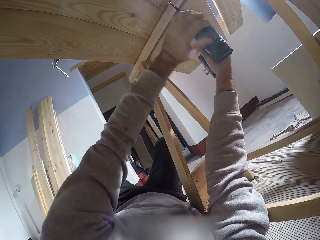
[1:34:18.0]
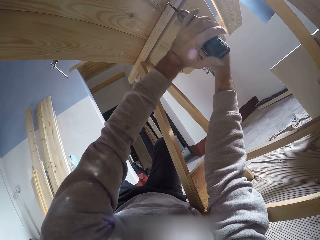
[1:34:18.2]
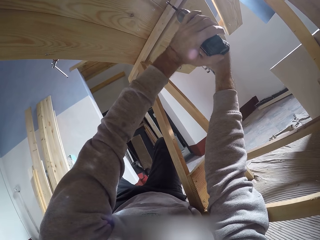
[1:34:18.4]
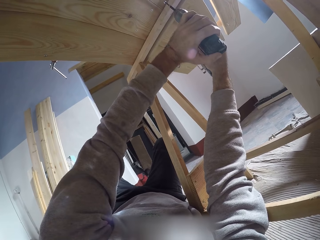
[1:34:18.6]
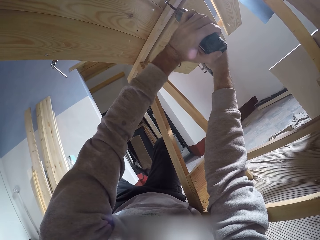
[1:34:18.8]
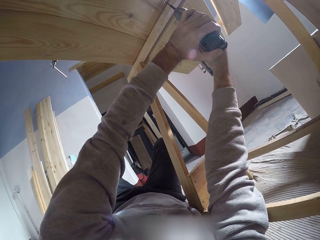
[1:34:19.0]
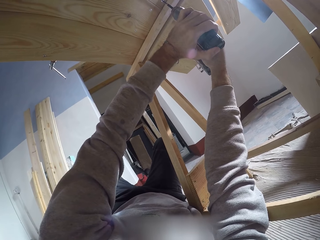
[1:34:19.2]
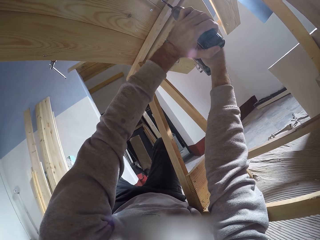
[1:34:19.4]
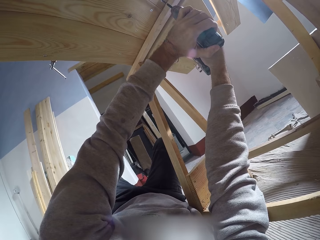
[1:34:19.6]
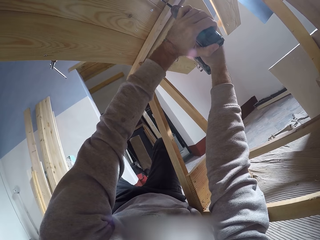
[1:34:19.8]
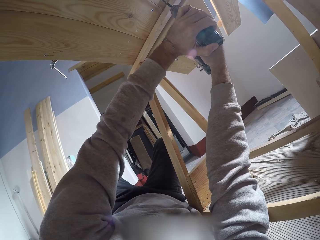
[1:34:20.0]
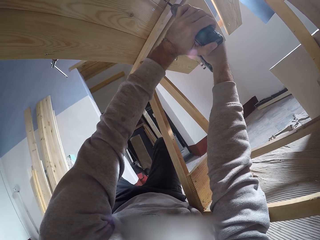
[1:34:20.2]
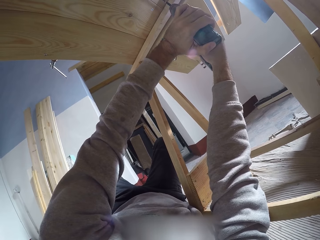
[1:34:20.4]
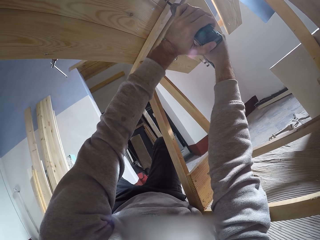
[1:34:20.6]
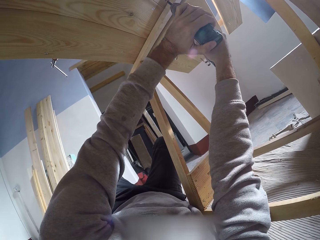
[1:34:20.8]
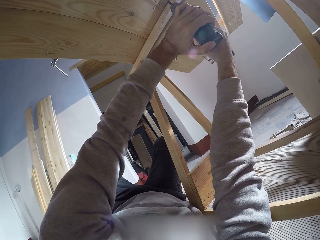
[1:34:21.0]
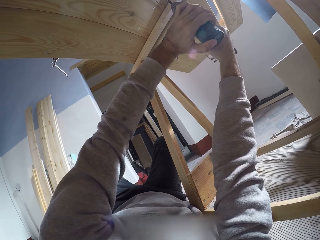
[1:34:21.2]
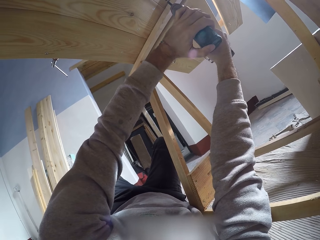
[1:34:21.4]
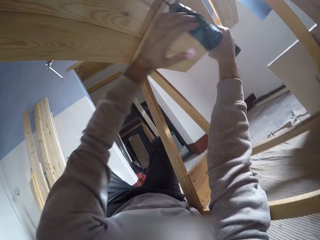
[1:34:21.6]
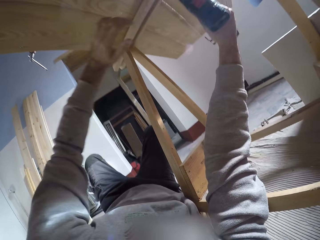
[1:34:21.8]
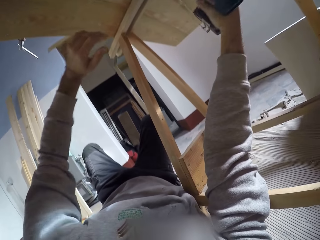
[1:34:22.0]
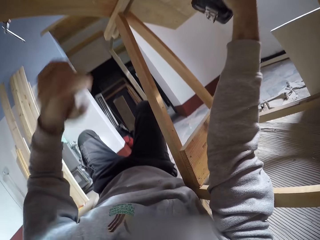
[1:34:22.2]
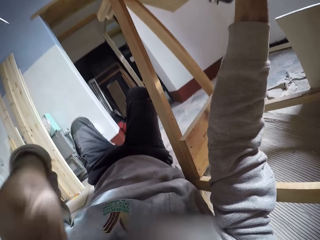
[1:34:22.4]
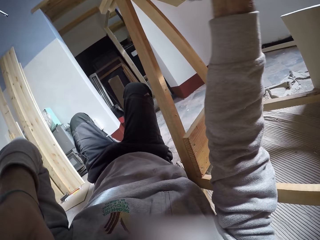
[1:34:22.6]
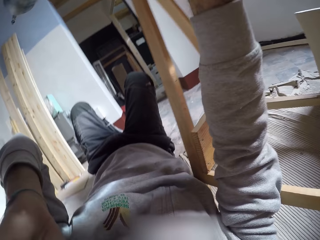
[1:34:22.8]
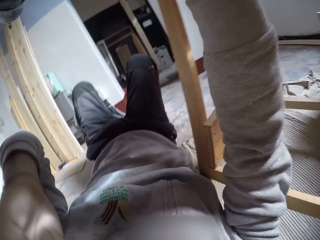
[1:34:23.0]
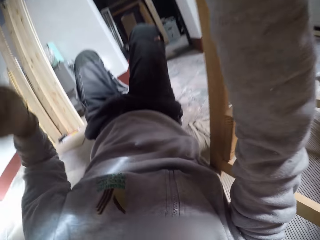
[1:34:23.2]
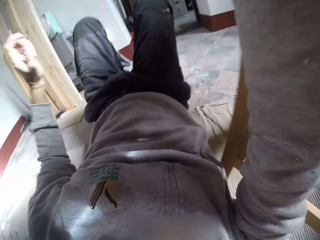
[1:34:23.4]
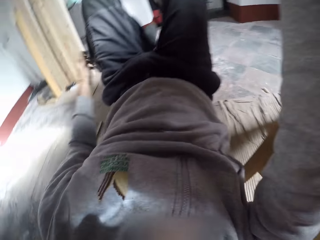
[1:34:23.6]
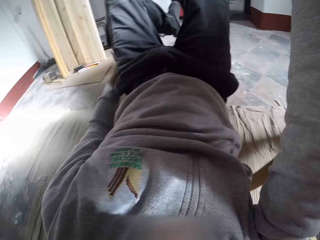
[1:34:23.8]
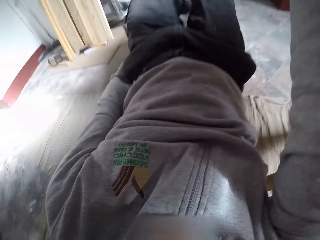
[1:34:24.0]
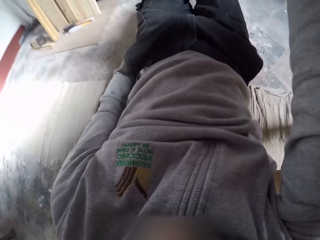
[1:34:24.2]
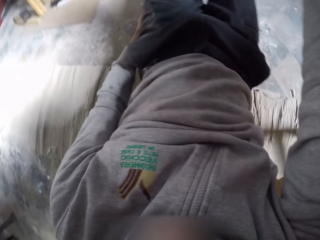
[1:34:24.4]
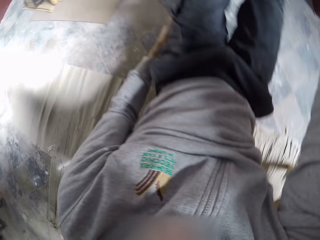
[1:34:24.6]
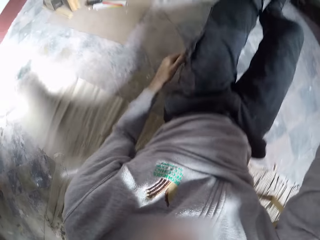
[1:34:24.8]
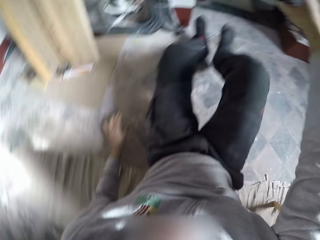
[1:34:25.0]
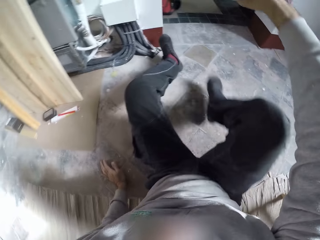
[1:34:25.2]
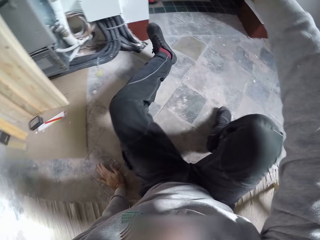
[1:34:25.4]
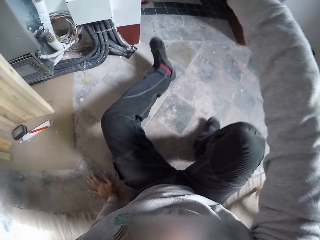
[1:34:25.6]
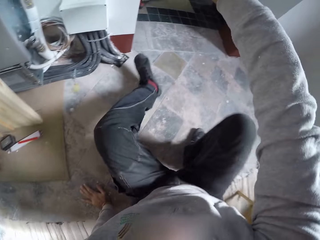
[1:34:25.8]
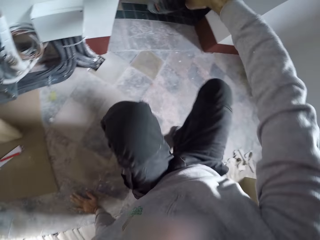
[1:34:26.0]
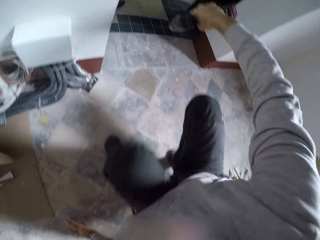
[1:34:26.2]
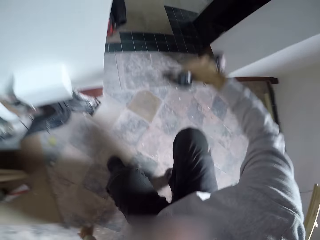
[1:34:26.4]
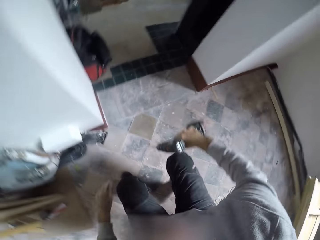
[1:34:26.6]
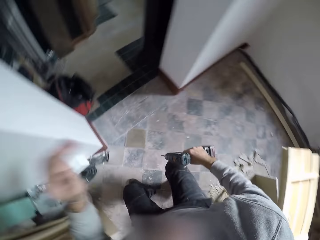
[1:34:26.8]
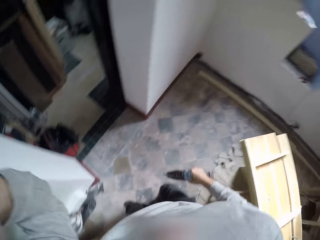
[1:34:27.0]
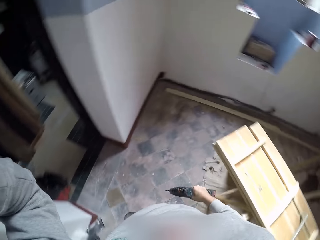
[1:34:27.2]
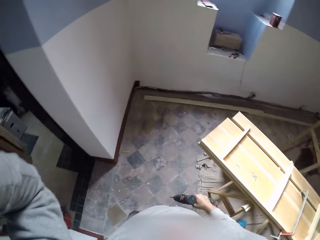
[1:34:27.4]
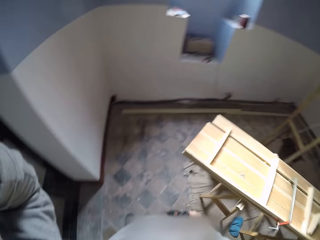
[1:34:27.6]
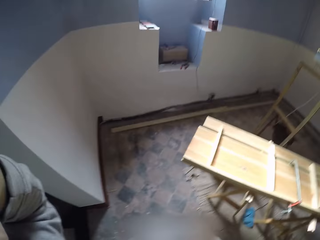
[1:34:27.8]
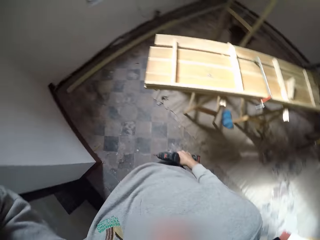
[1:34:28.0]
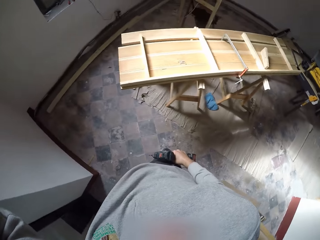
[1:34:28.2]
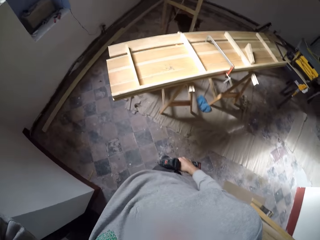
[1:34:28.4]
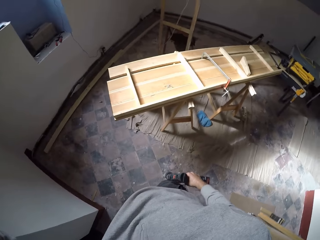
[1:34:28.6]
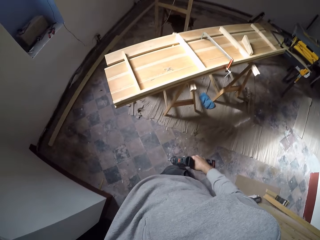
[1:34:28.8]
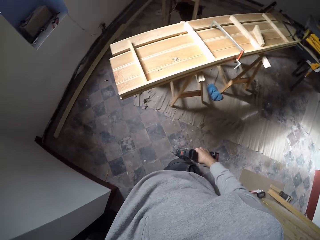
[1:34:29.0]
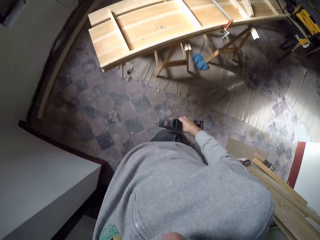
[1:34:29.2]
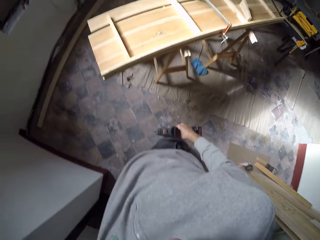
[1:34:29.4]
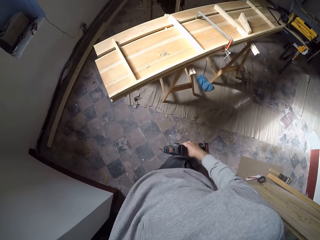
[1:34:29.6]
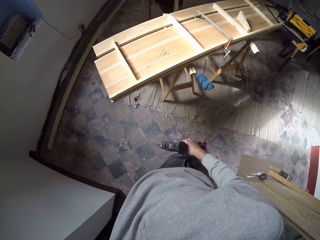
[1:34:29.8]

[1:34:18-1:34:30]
The camera wearer stands up from under the wood piece. They adjust the camera.

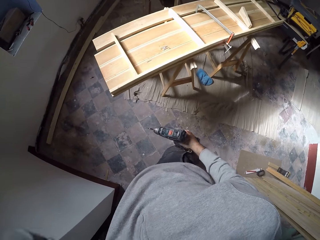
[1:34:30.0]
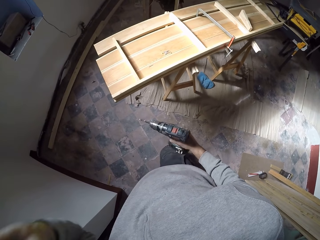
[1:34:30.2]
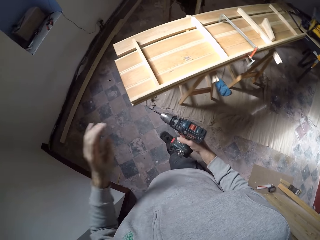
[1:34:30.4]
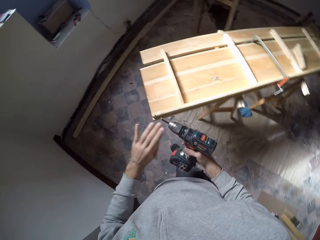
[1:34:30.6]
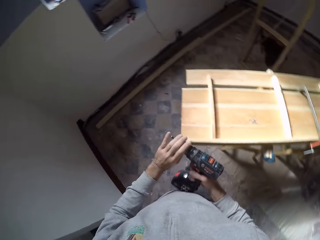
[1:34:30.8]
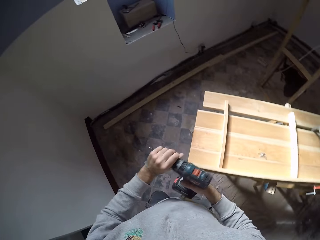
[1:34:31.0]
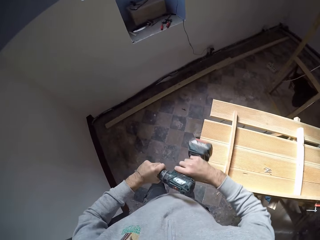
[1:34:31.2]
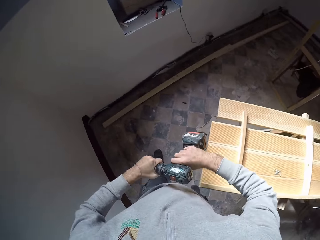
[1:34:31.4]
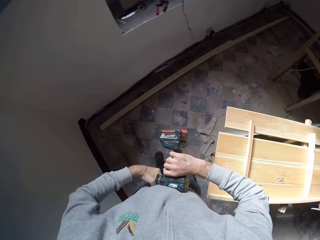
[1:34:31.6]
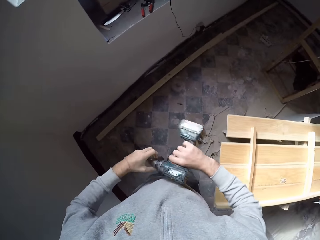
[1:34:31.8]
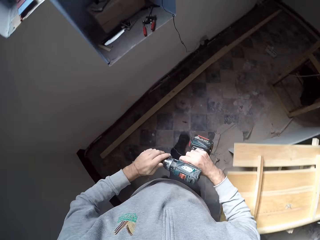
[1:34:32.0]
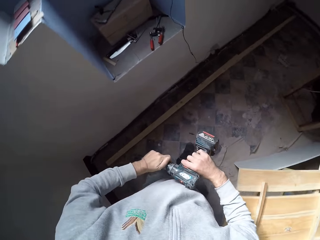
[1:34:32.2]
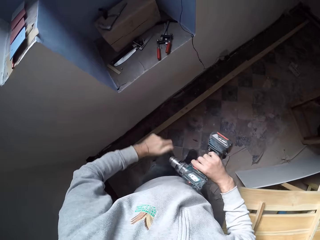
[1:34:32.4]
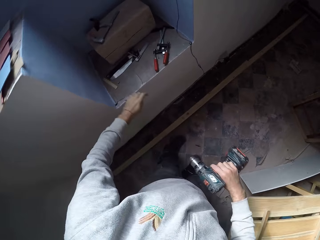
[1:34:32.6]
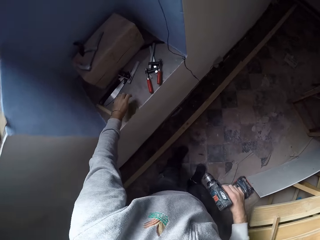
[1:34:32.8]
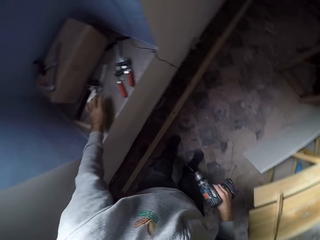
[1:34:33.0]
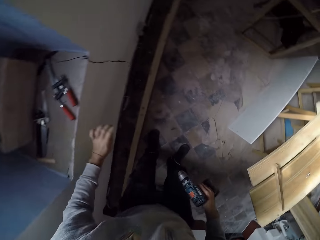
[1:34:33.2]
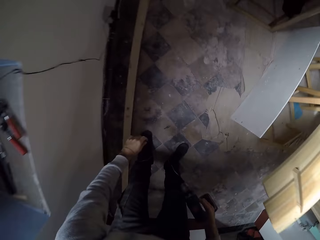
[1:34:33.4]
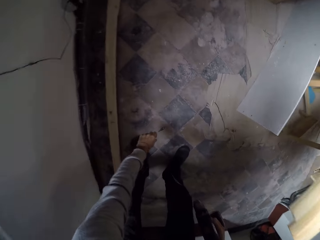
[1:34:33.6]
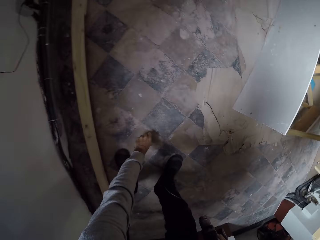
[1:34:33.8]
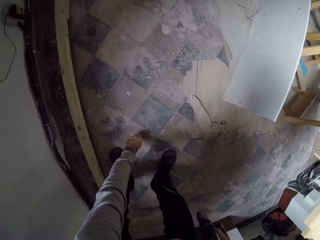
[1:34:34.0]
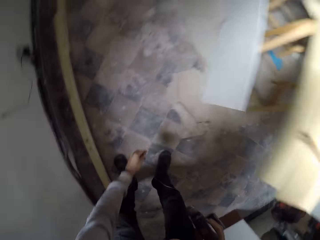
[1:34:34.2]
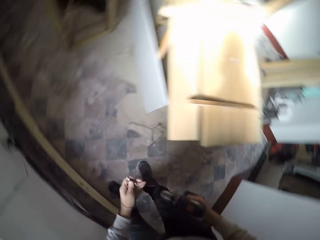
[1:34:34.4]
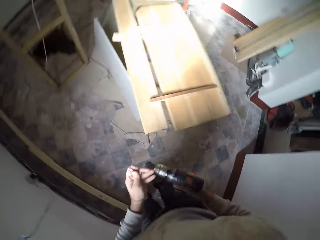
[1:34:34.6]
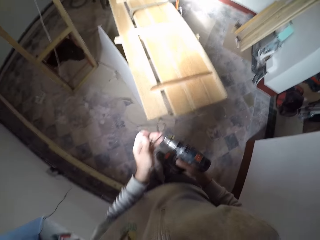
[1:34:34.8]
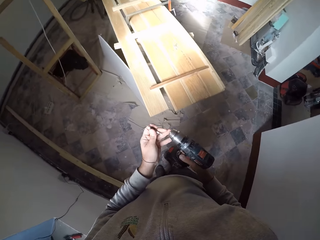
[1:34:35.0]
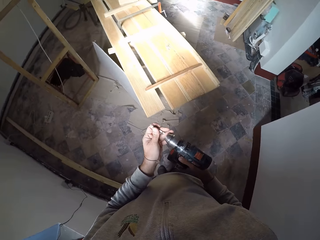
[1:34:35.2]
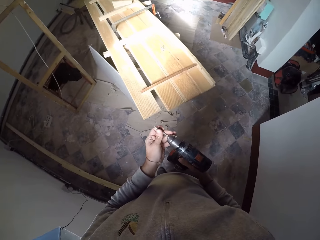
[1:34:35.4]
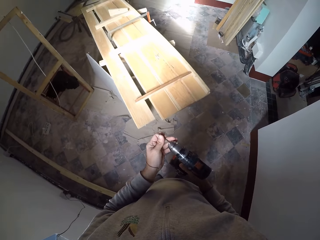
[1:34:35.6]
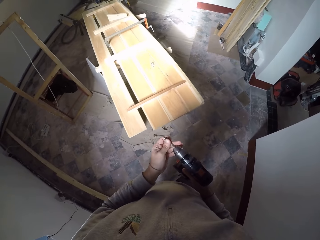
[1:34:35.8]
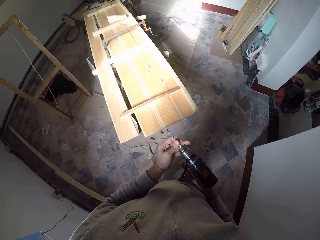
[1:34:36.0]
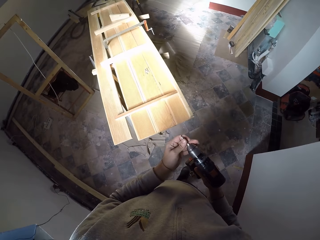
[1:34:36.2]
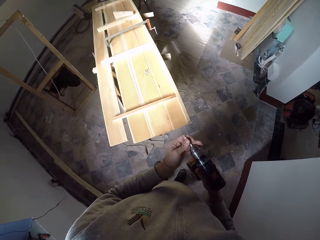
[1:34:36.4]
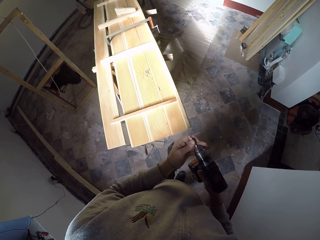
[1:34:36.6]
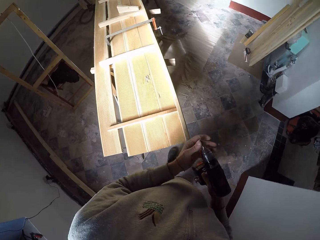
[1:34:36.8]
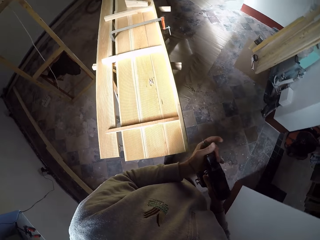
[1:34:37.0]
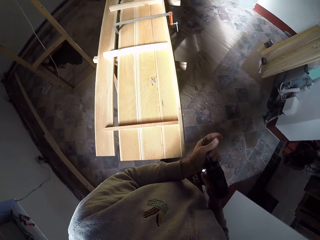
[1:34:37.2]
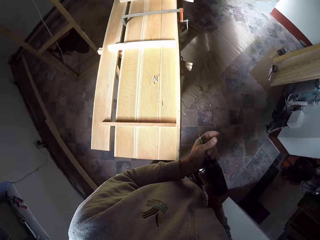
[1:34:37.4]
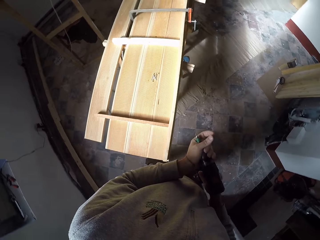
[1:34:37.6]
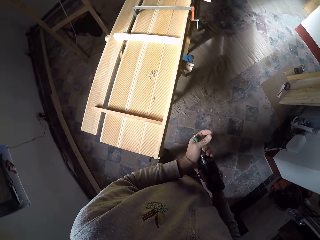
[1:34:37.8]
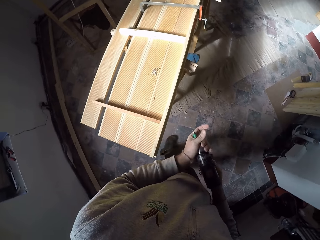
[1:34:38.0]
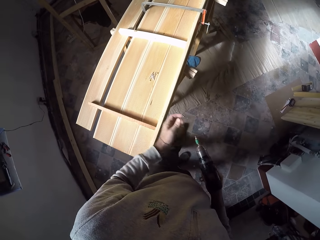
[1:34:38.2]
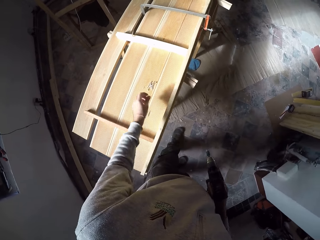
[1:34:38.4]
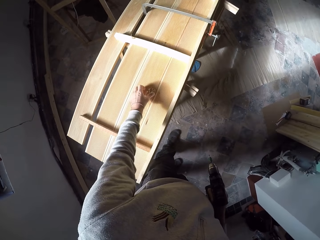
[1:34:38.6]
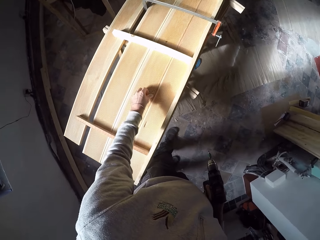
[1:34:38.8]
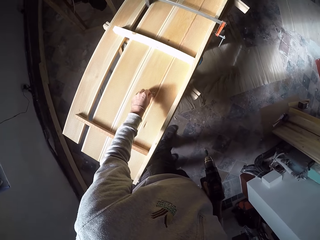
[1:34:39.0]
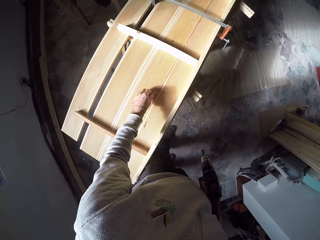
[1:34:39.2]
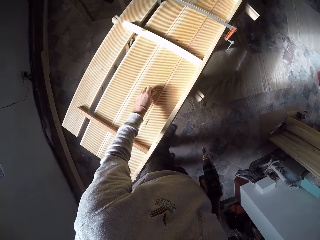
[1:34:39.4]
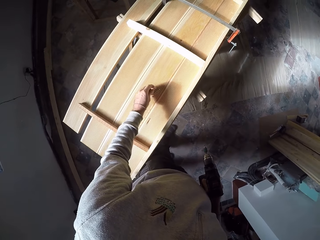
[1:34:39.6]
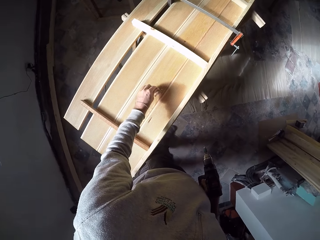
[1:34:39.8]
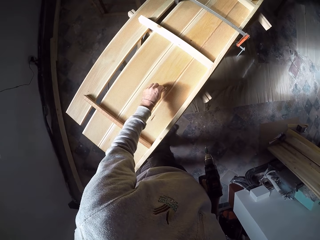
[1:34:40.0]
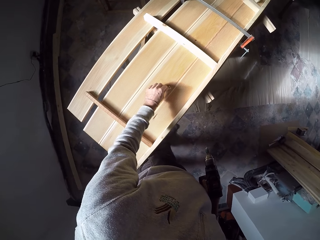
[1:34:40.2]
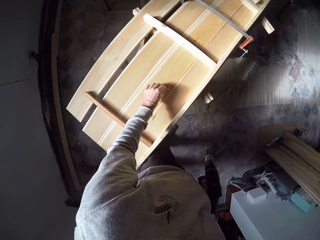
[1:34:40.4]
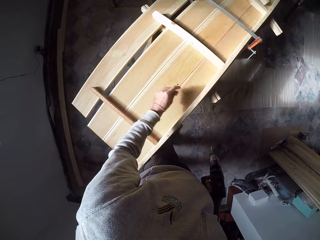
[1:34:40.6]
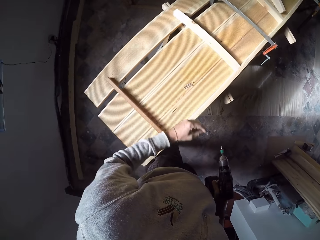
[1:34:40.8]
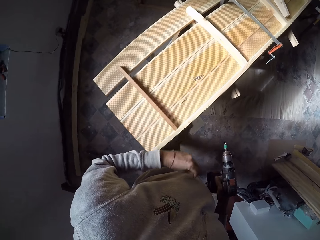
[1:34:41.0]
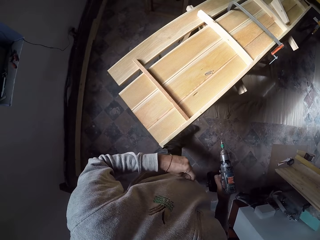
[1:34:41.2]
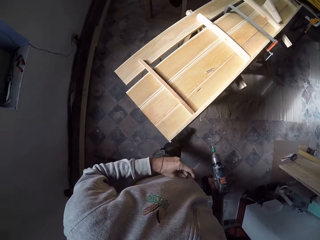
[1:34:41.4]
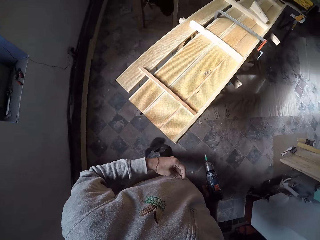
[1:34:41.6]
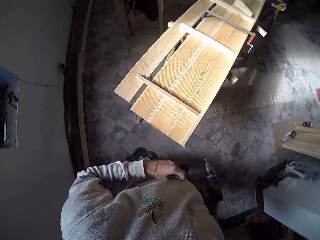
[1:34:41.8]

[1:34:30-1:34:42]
The camera wearer removes the drill bit on the drilling machine with his left hand. He drops the drill bit on a block surface with his left hand. He picks up a drill bit on the ground with his left hand. He fixes the drill bit on the drilling machine with his left hand. He picks up some drill bits on the ground with his left hand.
